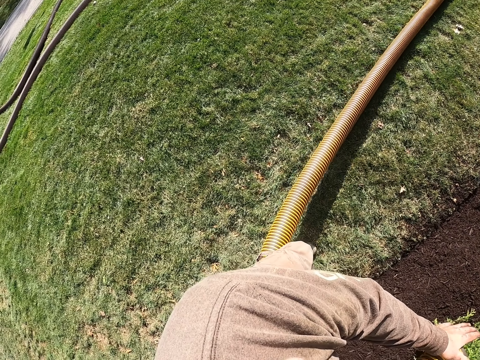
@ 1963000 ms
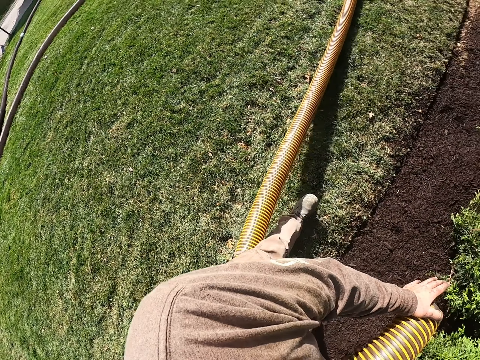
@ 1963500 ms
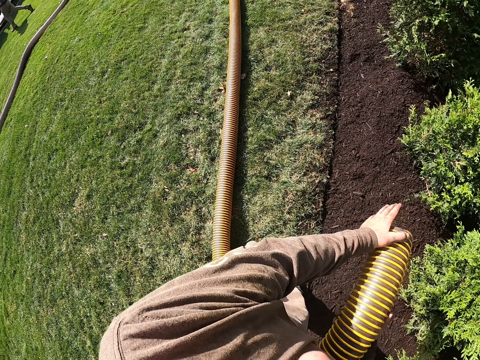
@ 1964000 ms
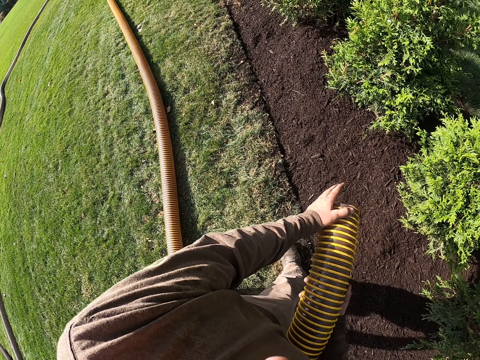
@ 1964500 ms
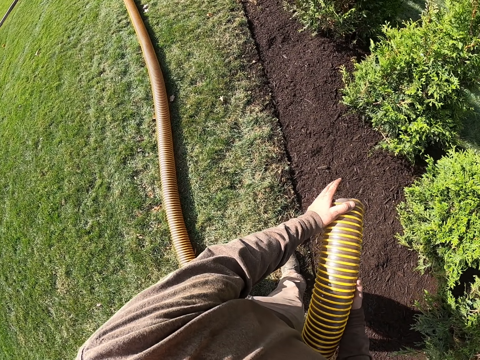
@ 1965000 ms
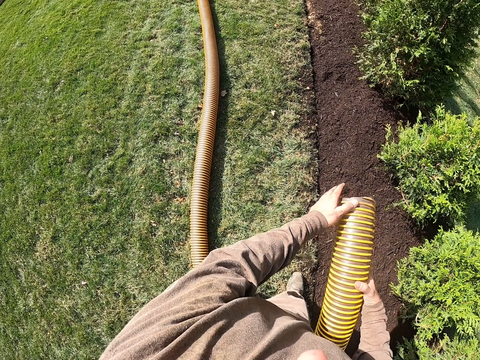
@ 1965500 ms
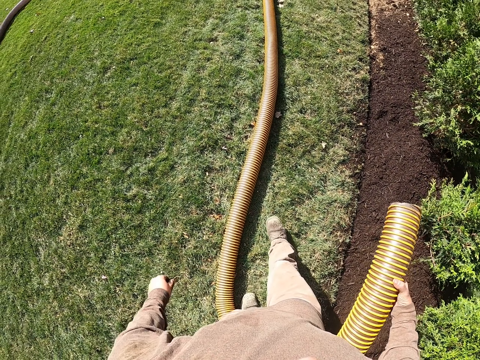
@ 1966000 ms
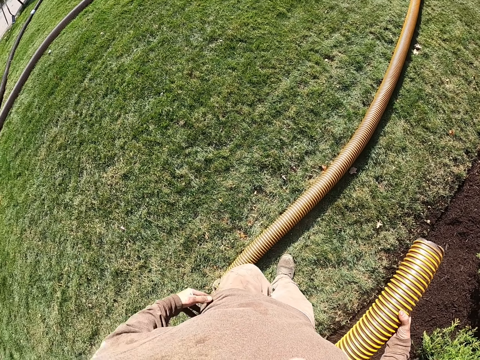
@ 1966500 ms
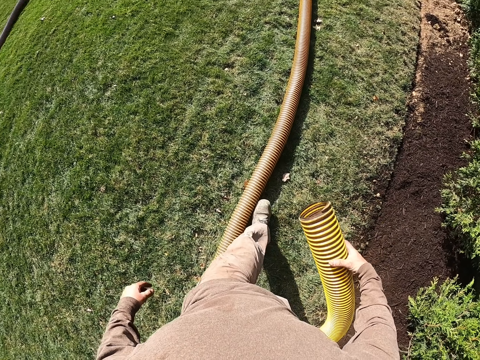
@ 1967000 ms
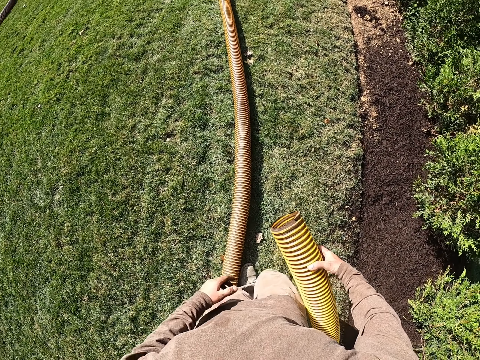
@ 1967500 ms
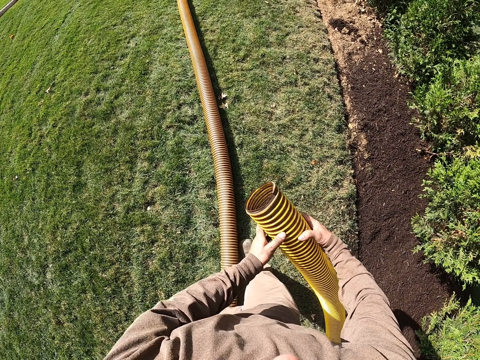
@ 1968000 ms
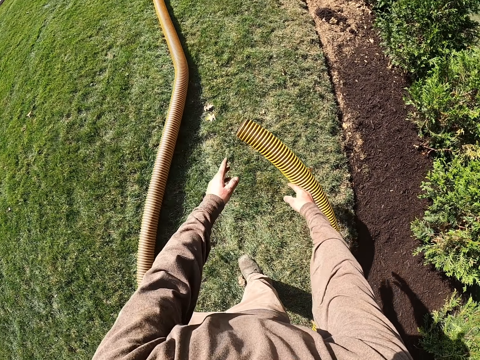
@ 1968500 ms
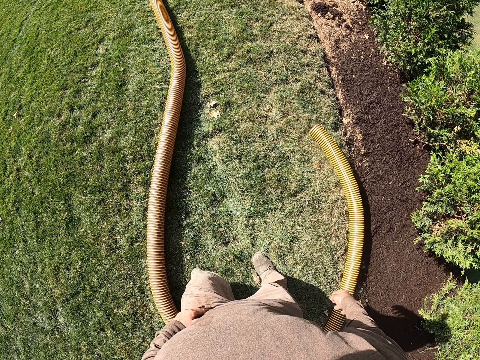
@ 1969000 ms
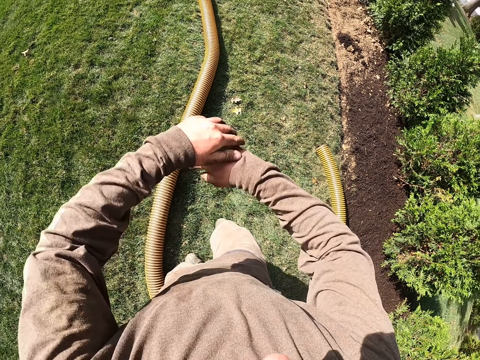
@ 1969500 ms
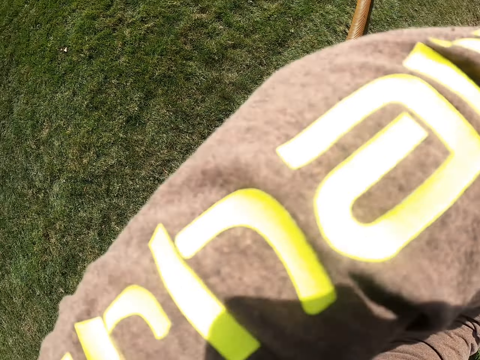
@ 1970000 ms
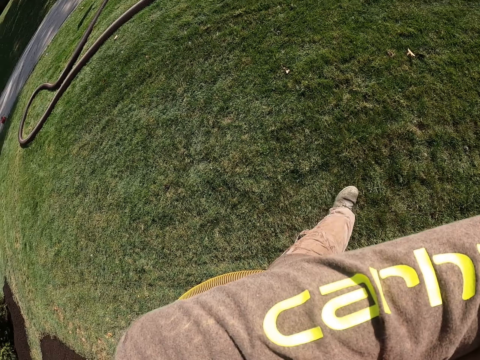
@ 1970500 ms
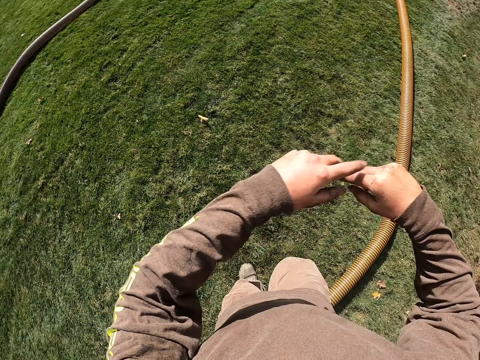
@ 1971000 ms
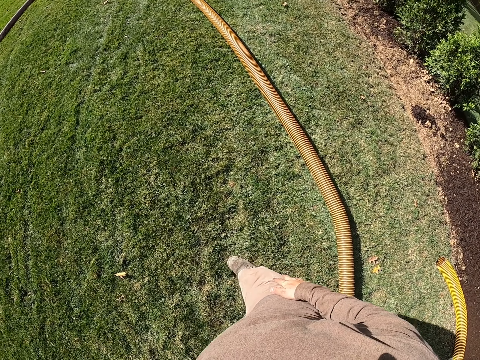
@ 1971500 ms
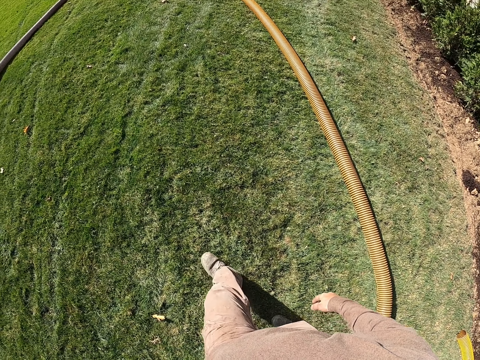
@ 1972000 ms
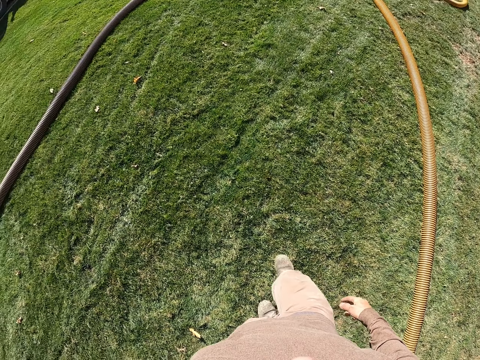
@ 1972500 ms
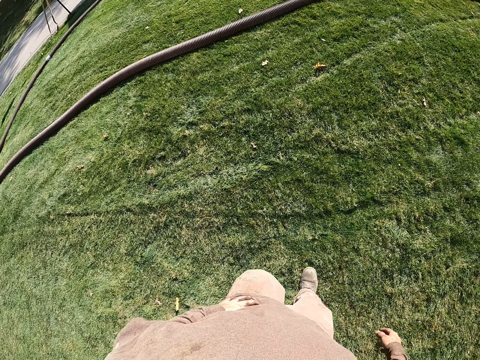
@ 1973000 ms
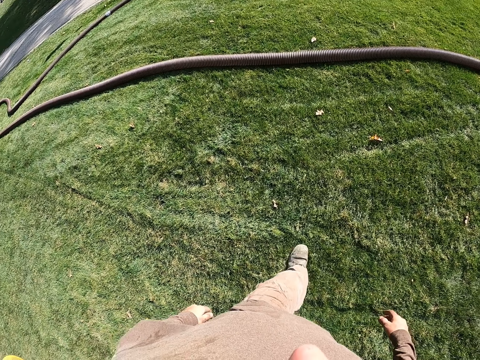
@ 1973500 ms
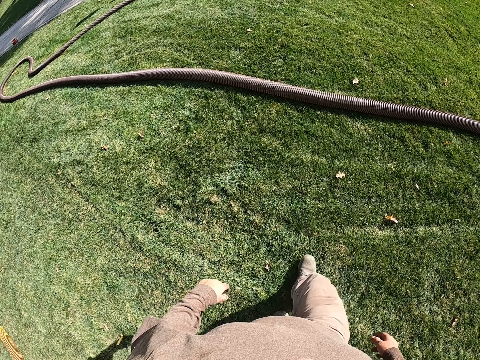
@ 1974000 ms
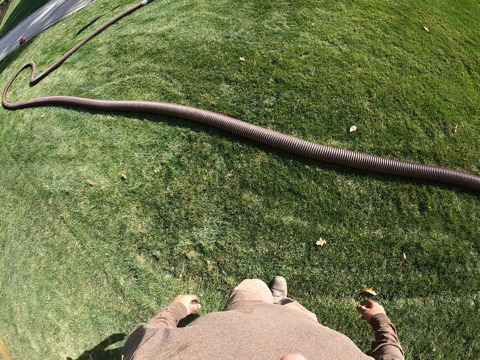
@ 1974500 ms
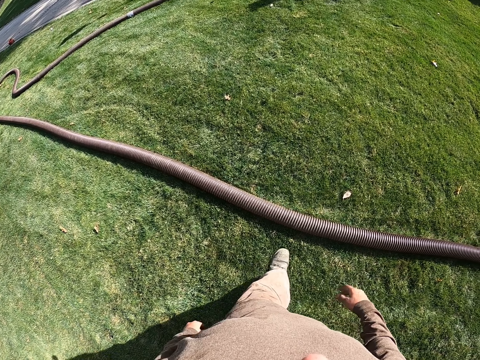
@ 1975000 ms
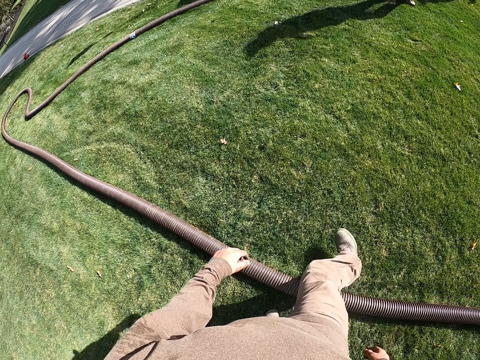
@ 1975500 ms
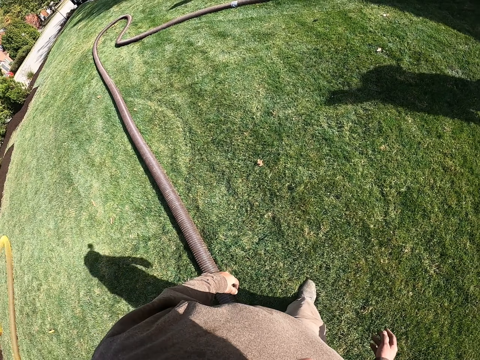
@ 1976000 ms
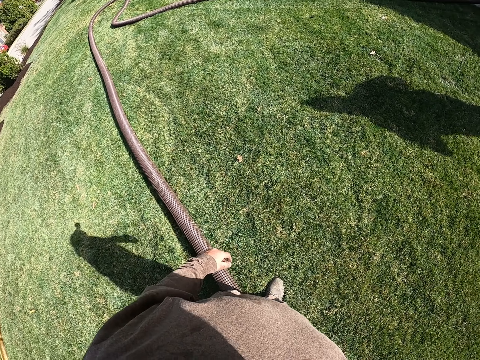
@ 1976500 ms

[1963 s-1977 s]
The camera wearer walks forward on the lawn. They drop the pipe on the ground. They stretch. They wipe their face. They walk left on the lawn.

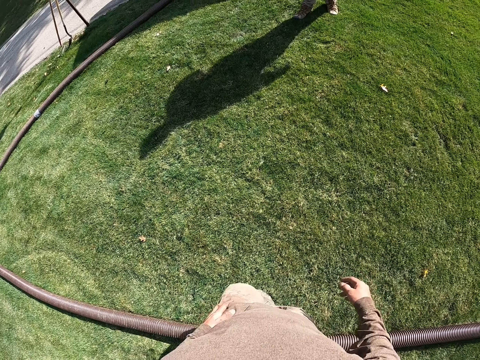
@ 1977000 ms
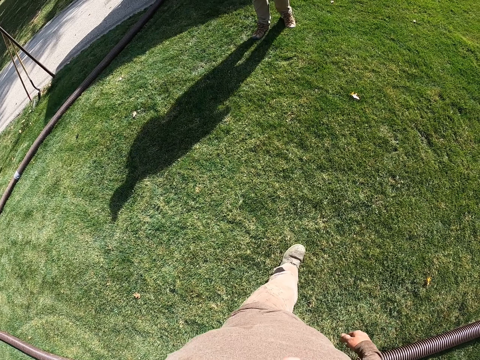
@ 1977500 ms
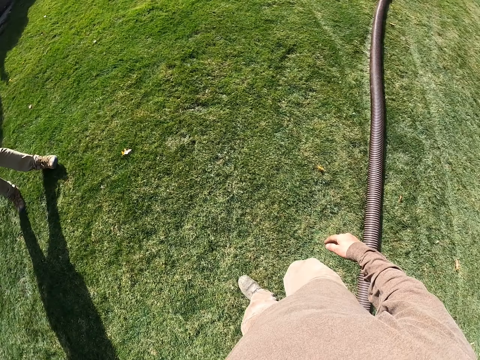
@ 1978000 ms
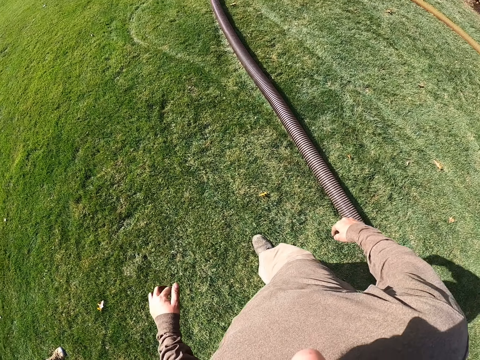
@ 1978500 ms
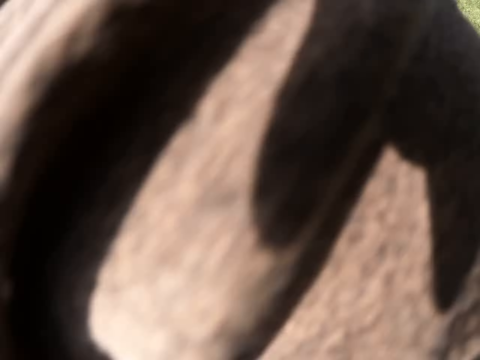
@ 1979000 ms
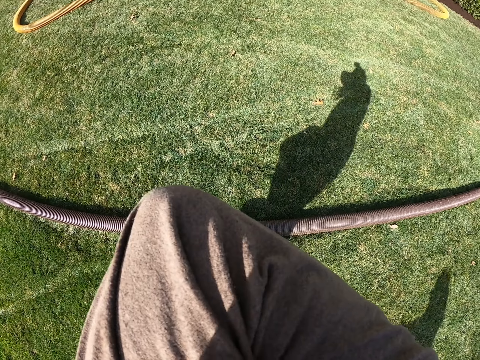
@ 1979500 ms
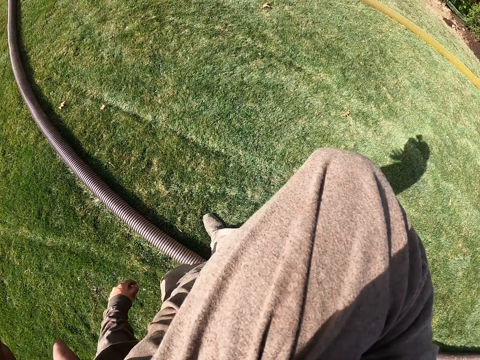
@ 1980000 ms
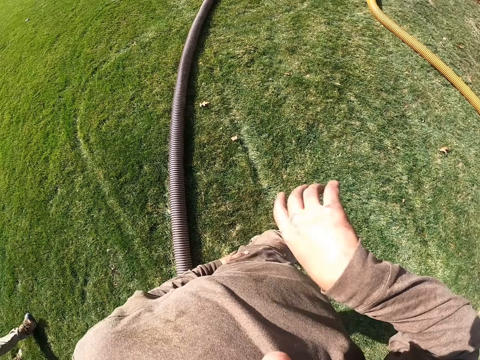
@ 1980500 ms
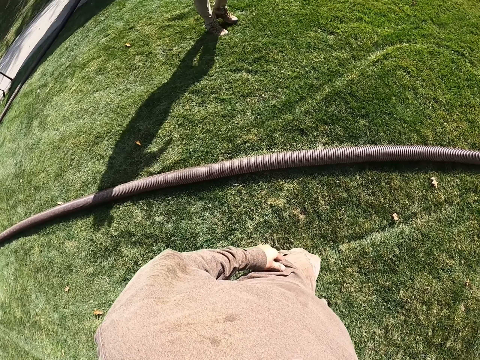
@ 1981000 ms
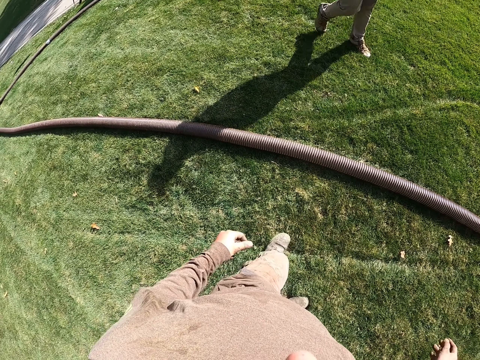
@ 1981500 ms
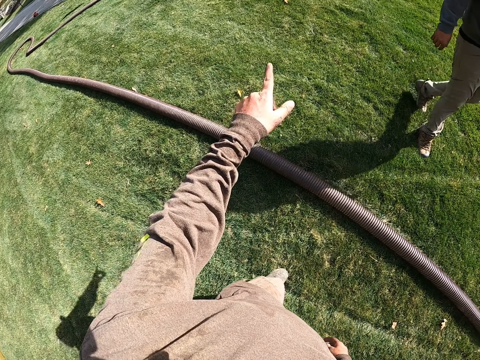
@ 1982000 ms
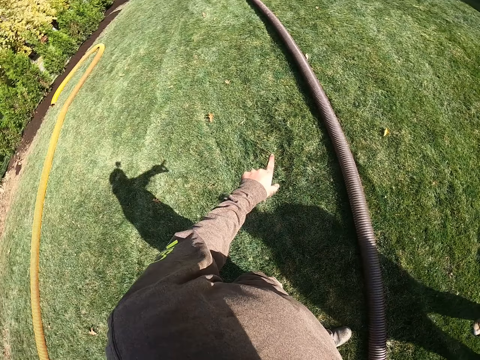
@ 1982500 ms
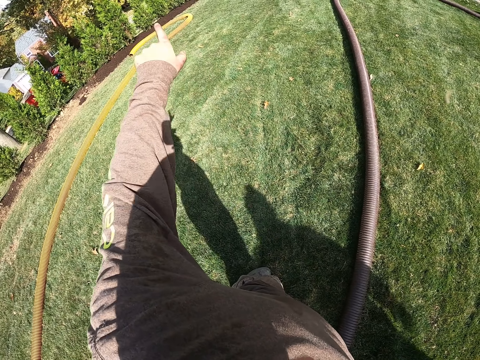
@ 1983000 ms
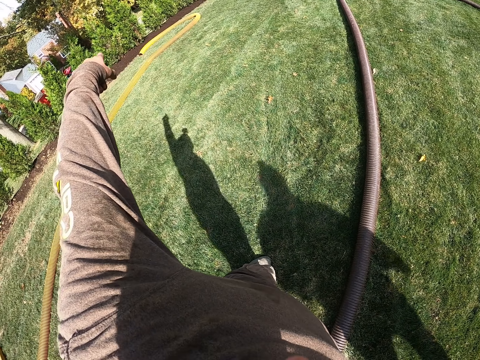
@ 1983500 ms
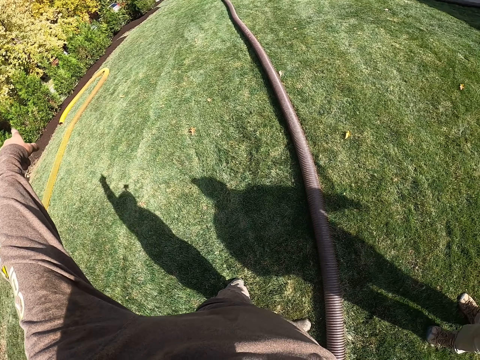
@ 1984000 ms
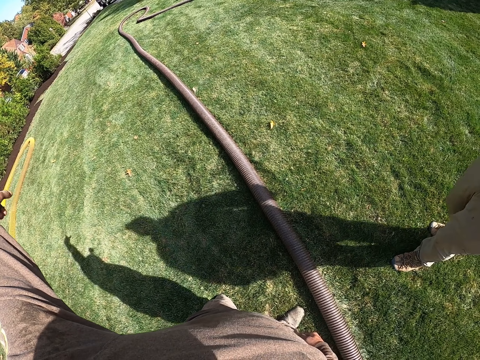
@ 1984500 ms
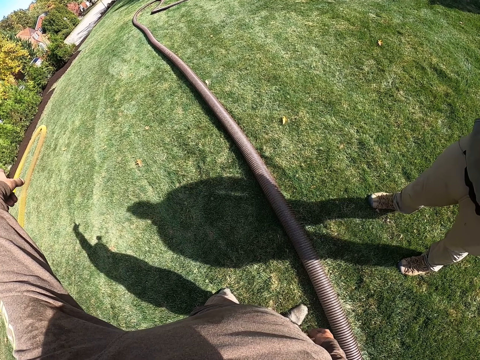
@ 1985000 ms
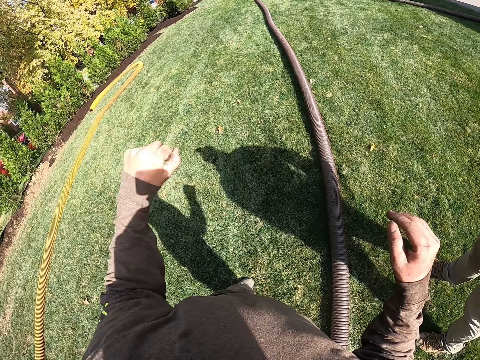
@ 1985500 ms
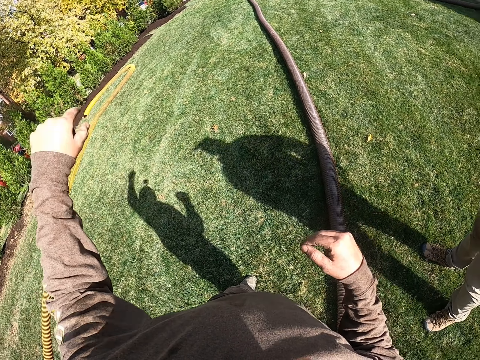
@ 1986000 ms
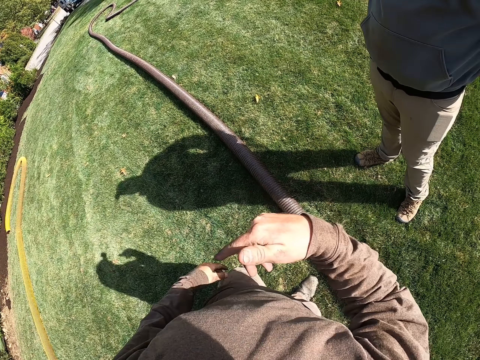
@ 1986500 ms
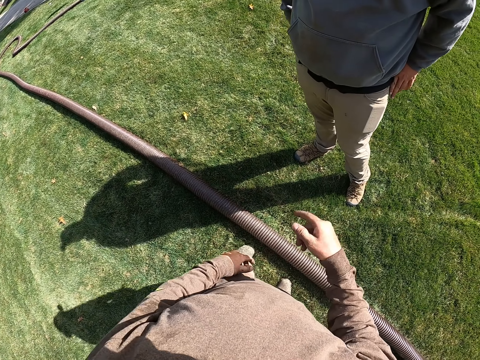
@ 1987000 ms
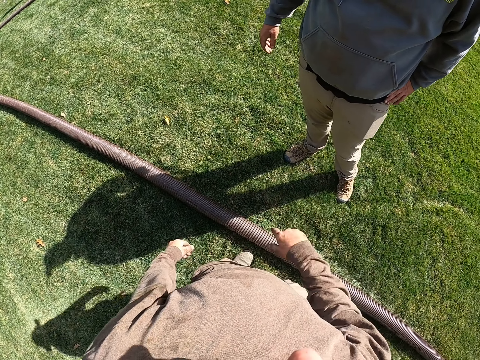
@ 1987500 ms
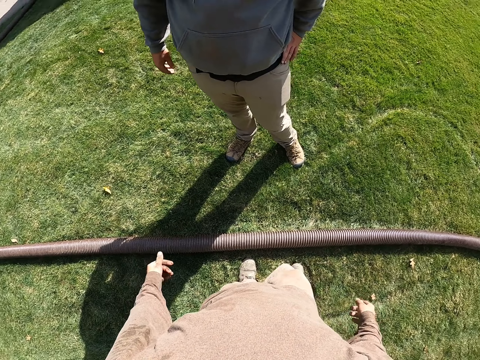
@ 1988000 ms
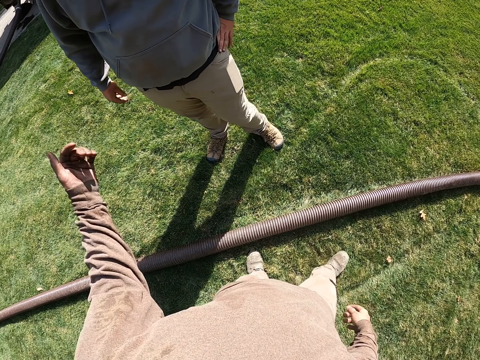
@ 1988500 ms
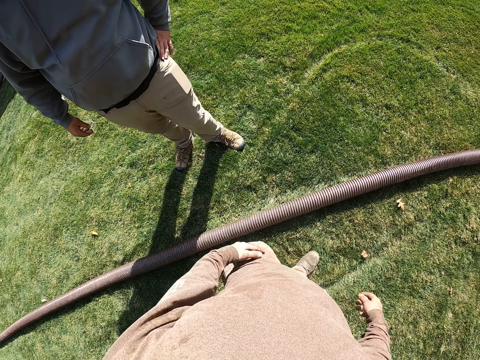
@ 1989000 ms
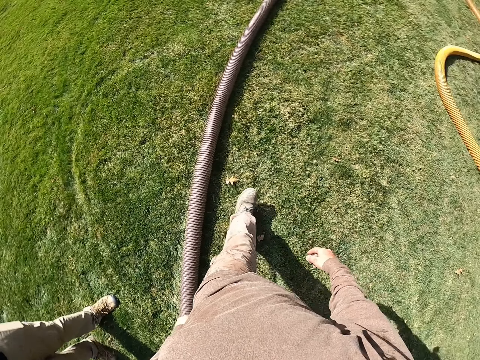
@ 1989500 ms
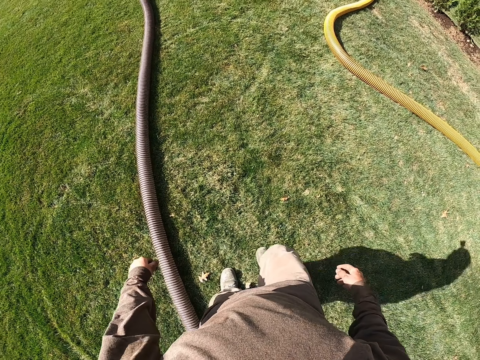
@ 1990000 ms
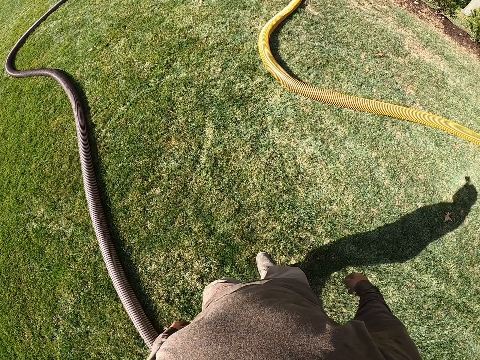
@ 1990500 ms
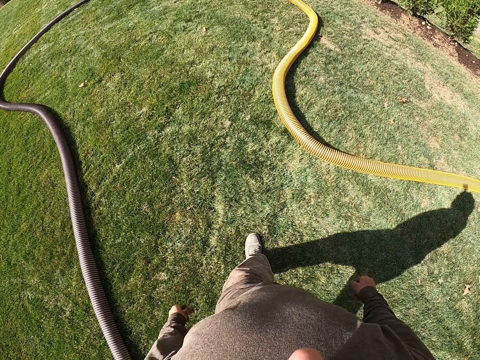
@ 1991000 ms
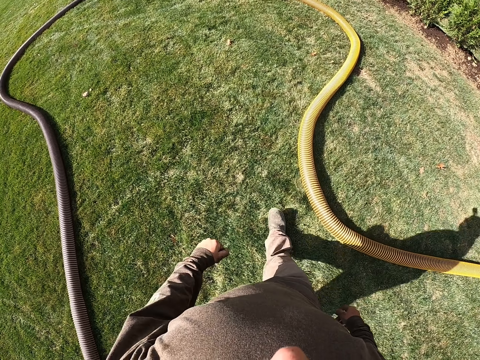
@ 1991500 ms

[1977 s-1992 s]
The camera wearer walks right and turns around. They wipe their face. They converse. They point around the field. They converse with a man. They walk forward.
